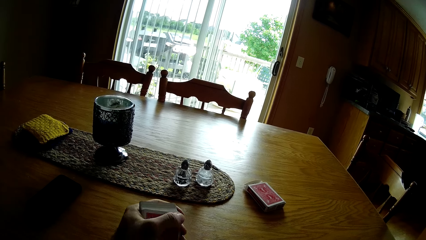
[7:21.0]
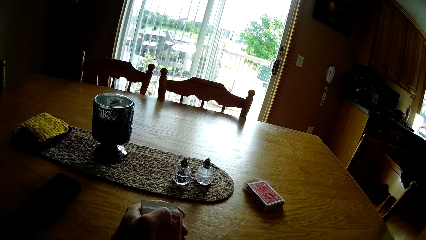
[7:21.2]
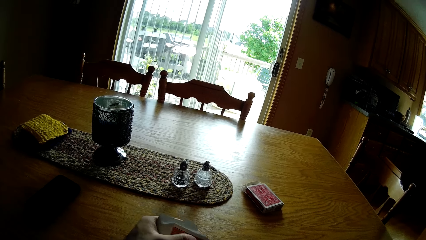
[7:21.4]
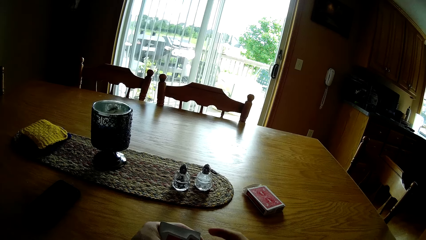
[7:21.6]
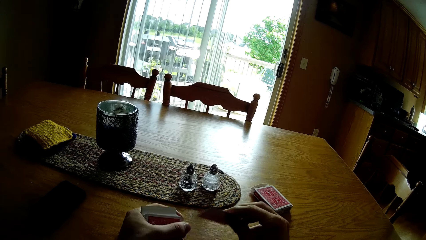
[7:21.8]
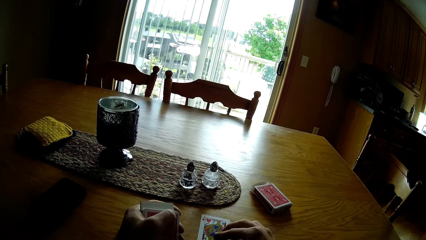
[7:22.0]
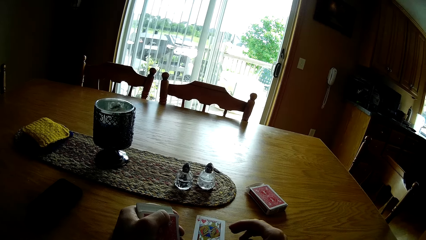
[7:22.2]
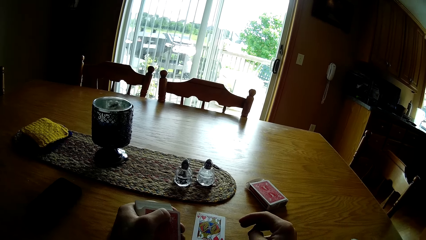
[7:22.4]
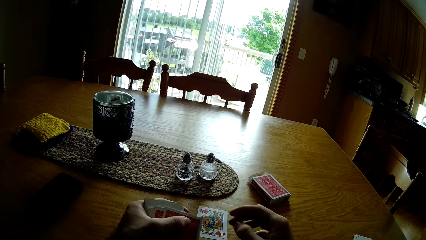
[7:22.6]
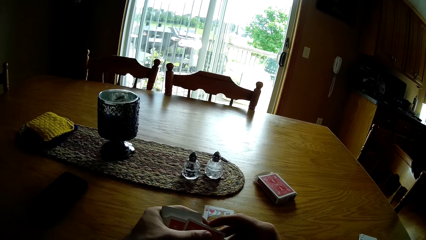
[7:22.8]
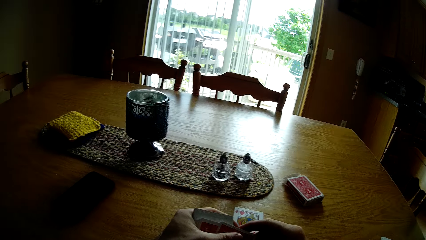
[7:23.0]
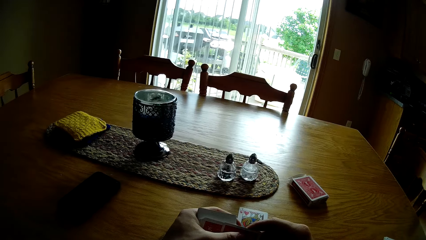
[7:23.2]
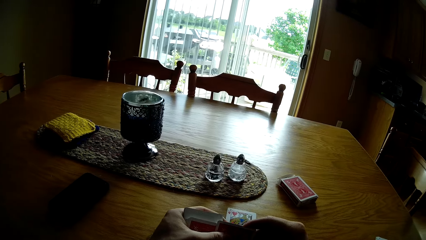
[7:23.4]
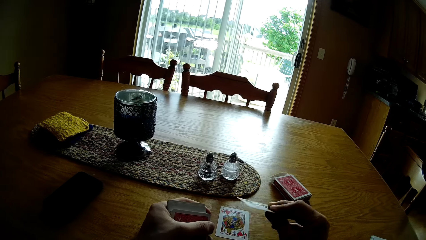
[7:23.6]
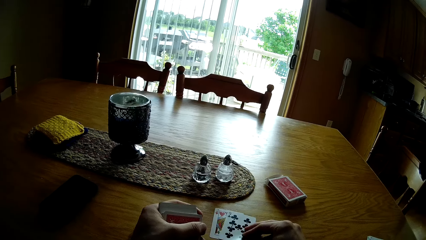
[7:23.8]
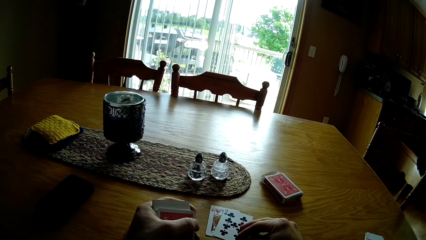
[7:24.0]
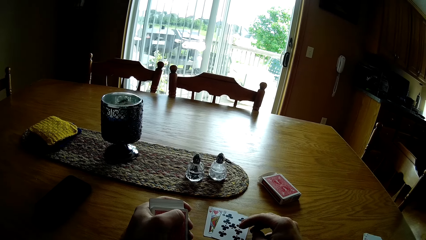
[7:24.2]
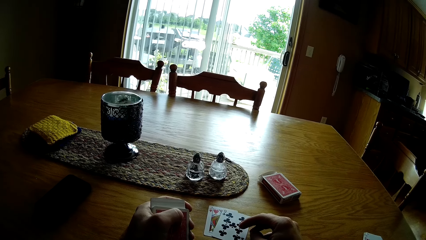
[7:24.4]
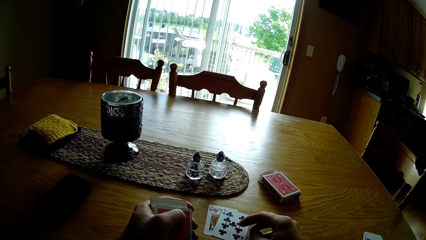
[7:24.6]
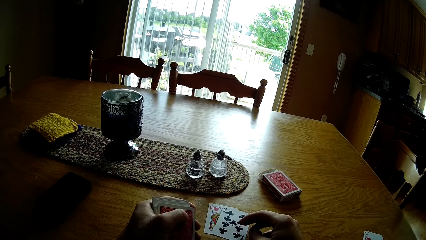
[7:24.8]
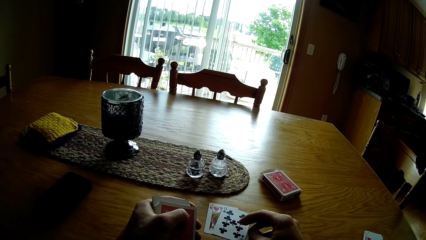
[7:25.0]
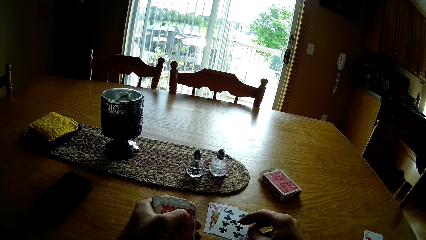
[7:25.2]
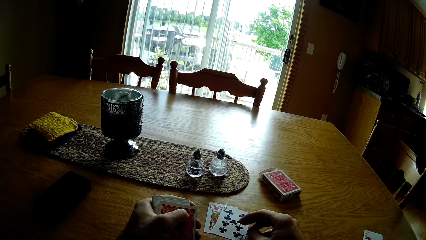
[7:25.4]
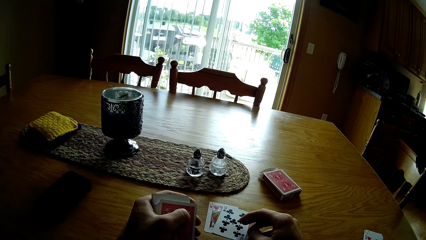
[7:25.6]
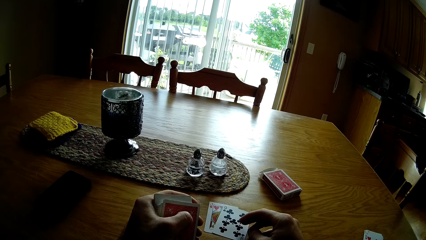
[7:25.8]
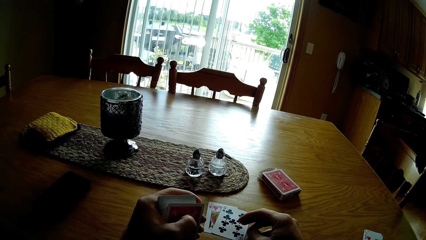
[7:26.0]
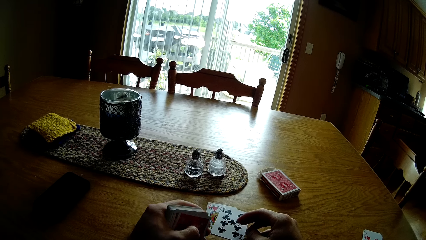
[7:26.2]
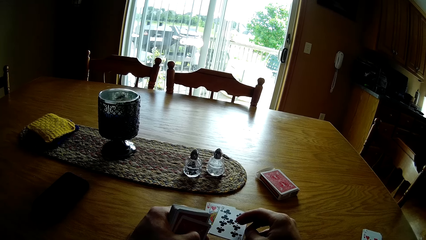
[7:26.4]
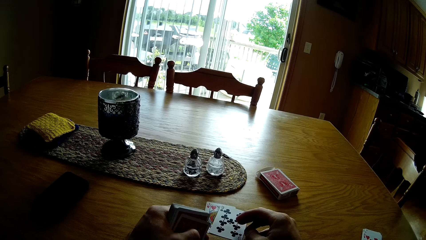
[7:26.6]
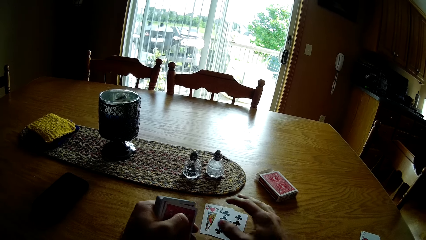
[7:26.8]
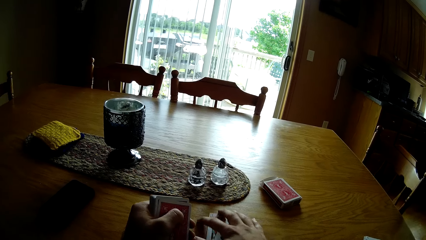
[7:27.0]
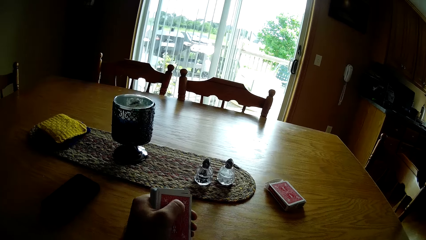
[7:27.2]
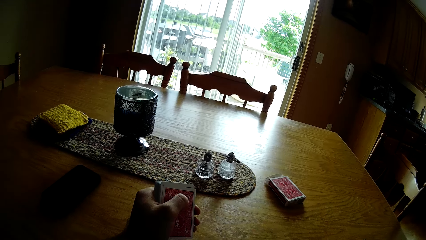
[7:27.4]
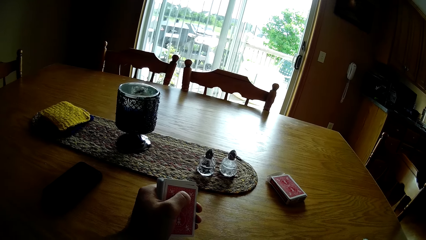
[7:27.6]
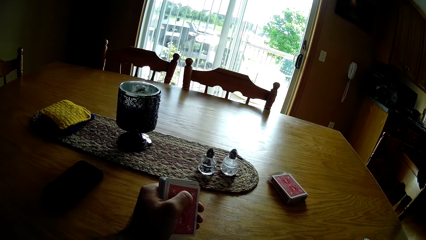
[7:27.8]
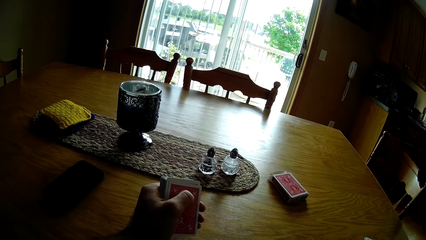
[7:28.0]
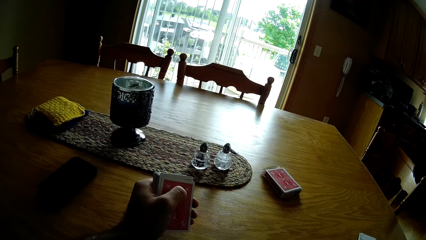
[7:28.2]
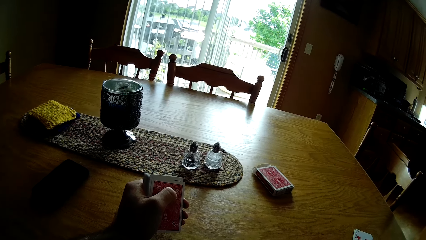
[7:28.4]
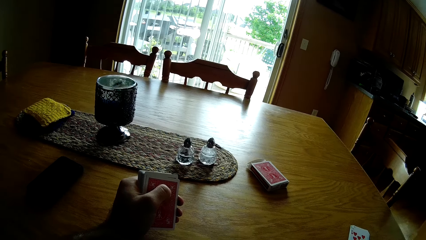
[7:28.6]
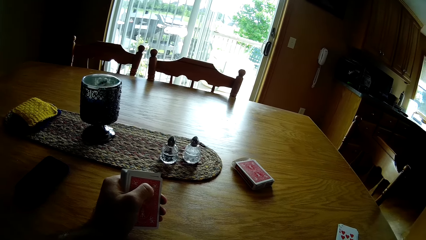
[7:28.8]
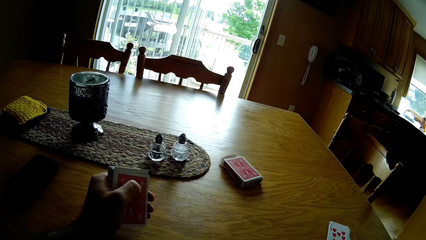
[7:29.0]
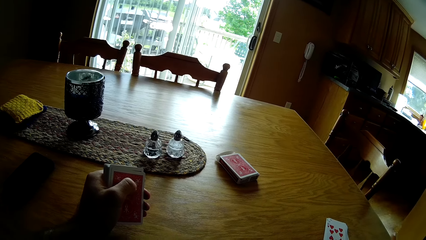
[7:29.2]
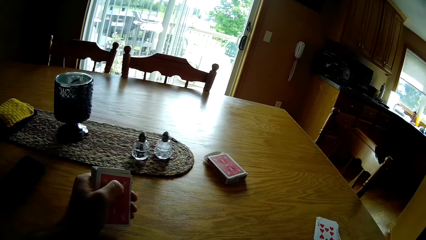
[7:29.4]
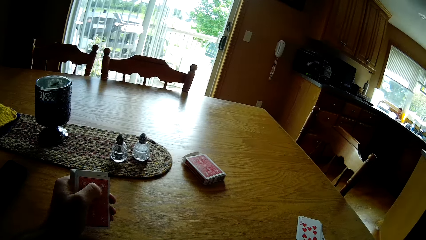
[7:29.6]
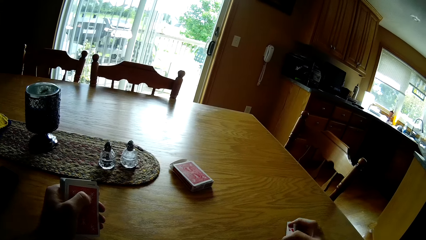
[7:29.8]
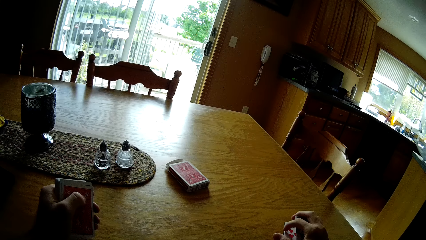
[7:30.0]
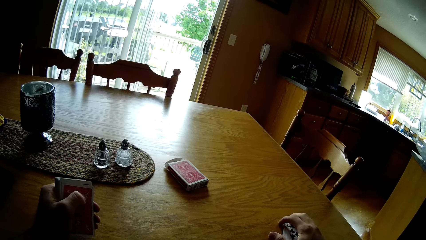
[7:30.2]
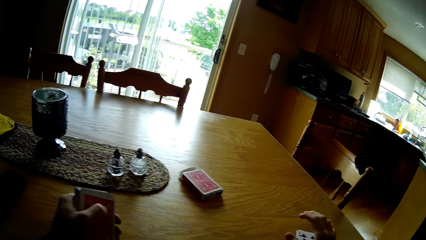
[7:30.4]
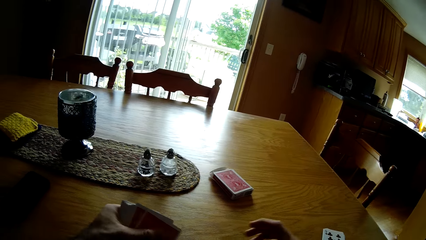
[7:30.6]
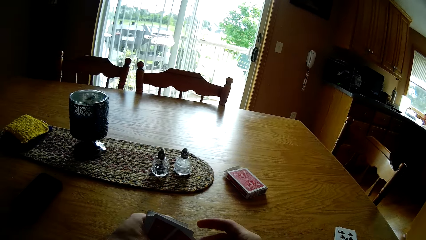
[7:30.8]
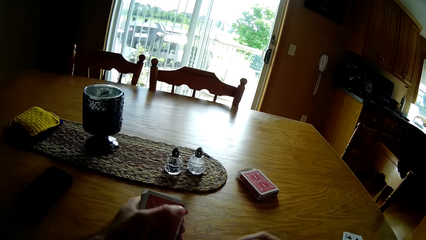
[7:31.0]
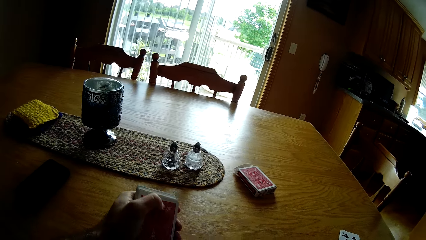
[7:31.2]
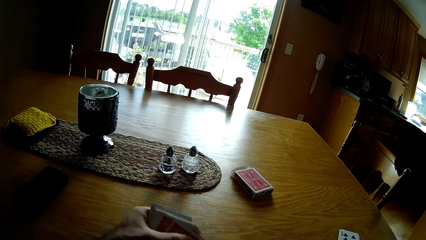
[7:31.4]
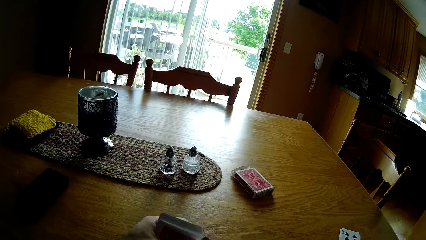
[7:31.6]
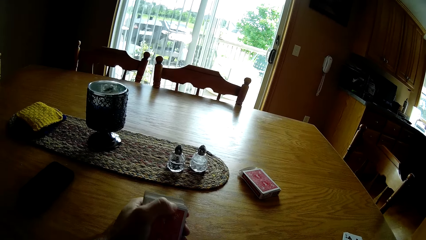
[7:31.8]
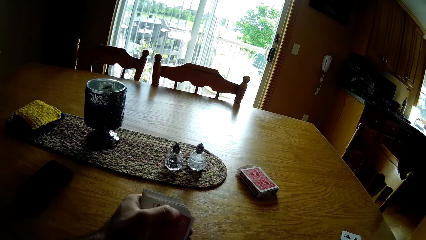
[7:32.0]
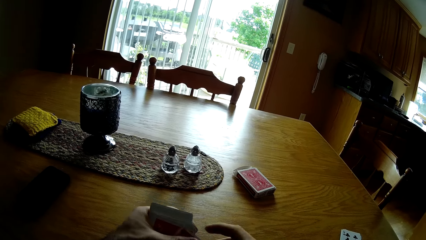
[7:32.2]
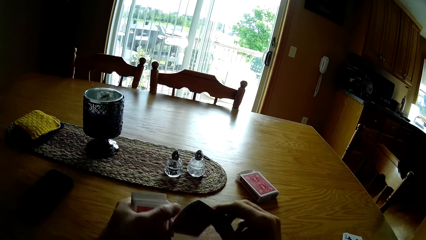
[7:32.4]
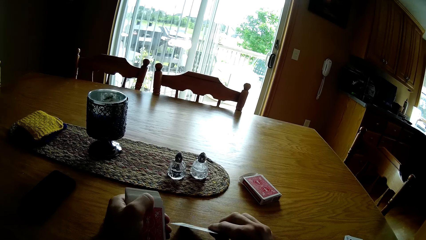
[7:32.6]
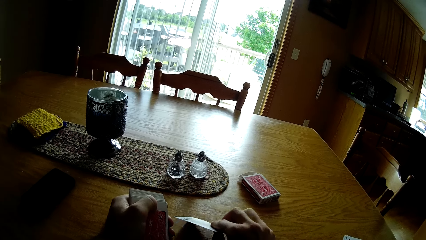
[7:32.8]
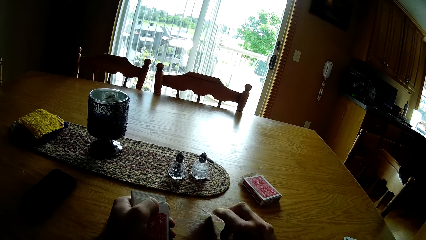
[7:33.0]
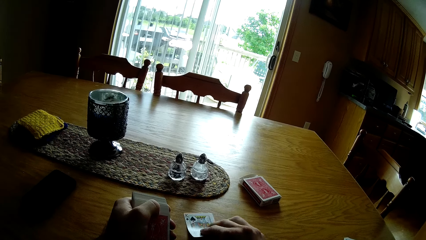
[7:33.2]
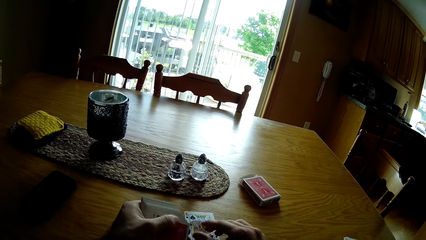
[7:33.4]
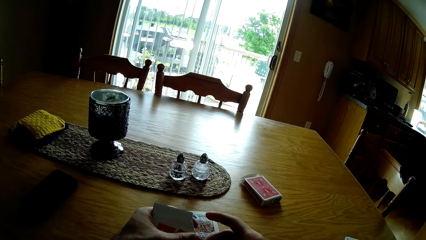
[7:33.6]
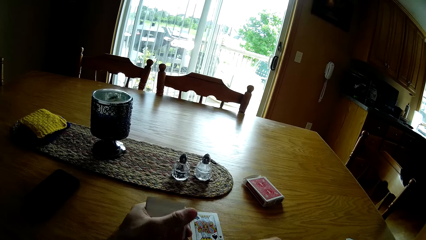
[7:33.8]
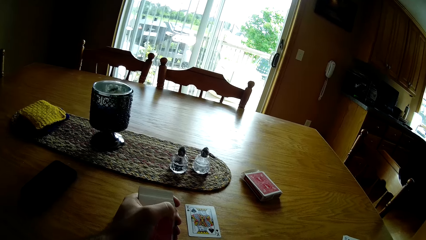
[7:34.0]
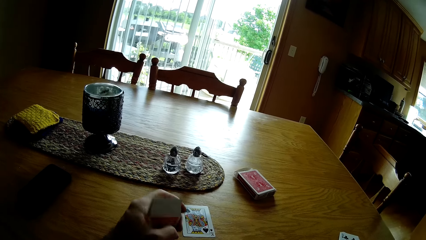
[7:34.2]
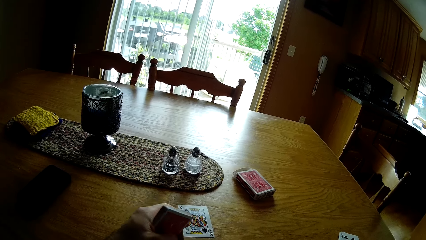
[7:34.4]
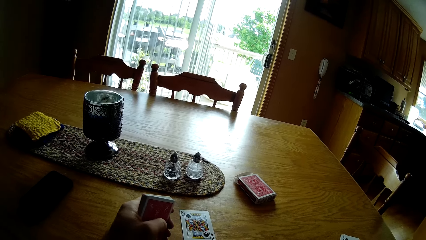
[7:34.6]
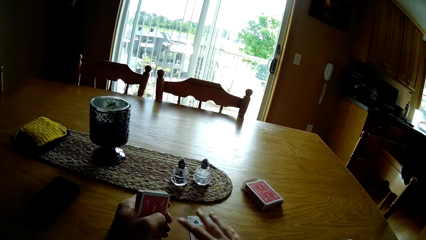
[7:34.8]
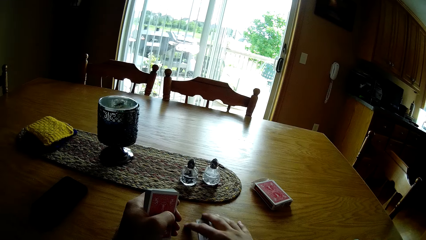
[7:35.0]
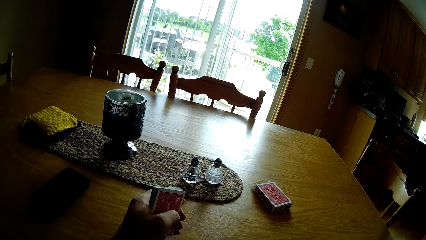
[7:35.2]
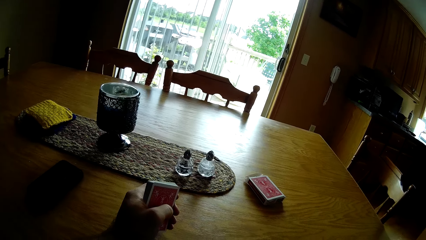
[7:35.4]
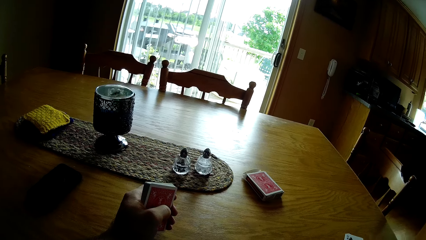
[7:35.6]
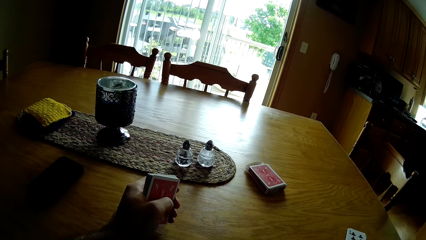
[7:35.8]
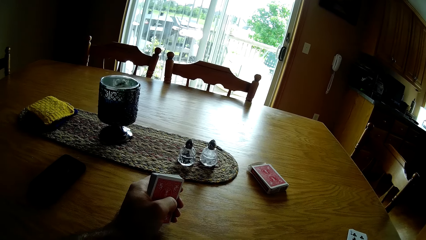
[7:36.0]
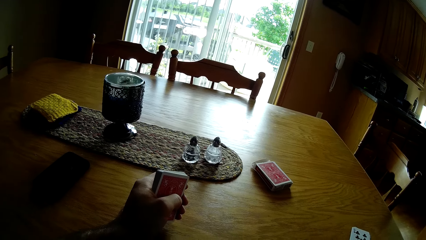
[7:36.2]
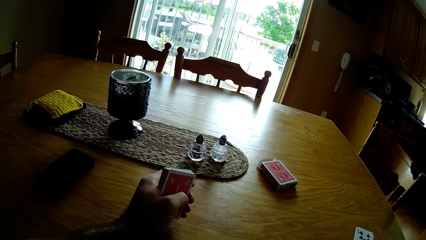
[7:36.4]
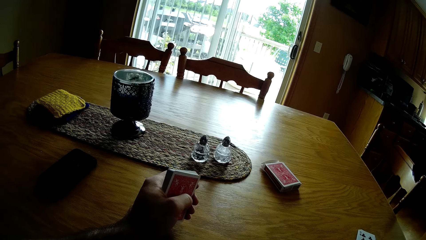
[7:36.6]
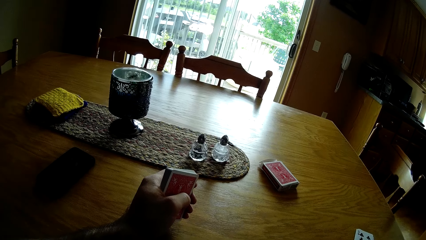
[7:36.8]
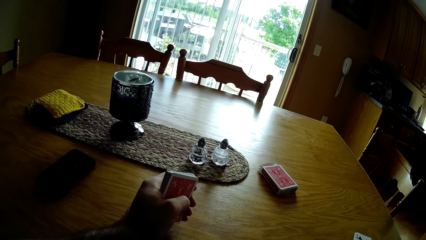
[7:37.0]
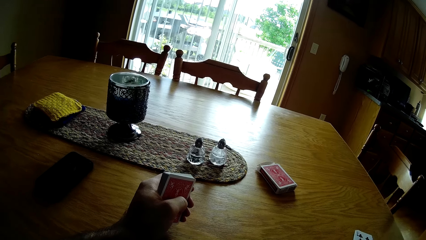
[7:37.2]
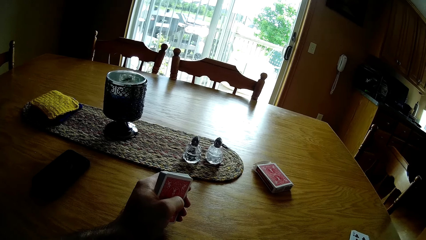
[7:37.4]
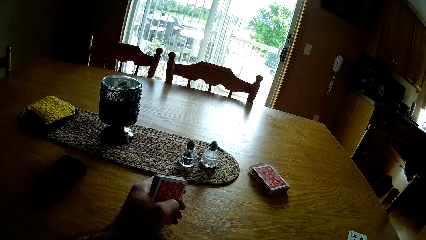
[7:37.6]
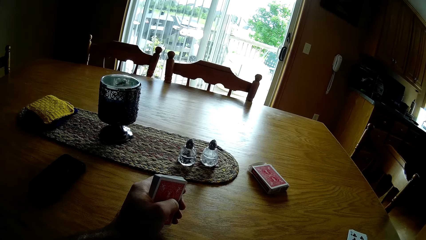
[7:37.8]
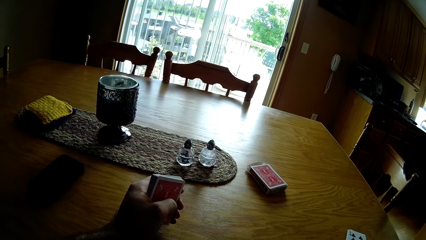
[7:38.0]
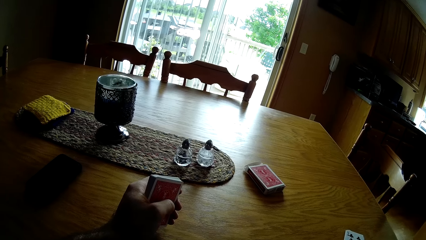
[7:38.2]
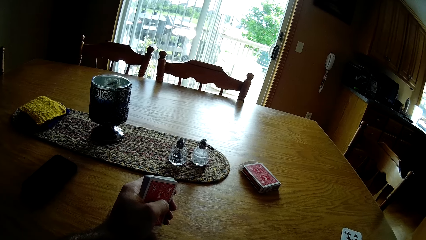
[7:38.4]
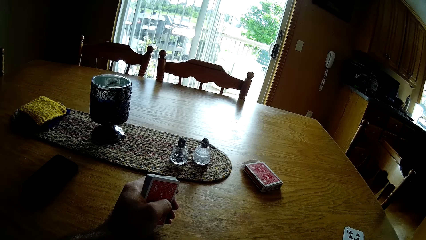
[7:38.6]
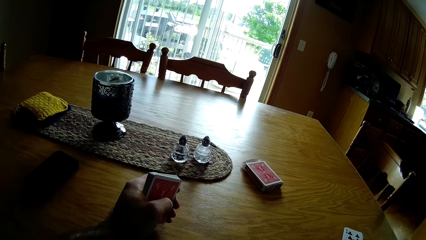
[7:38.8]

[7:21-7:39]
The camera wearer places cards on the table. They pick a card on the table. They place the cards on top of other cards. They place cards on the table. They pick a card on the table.
